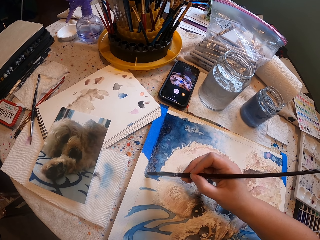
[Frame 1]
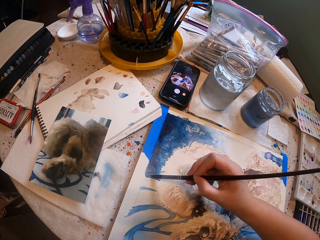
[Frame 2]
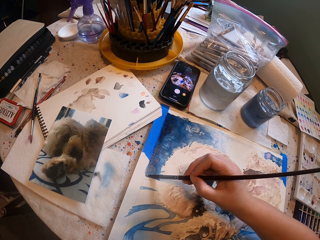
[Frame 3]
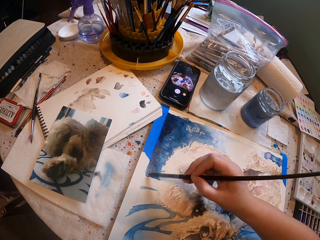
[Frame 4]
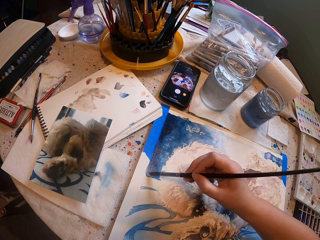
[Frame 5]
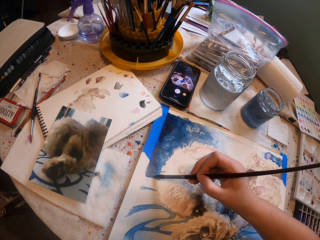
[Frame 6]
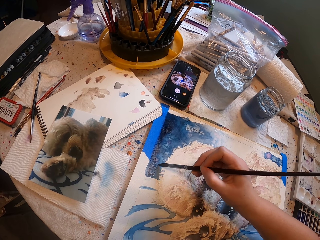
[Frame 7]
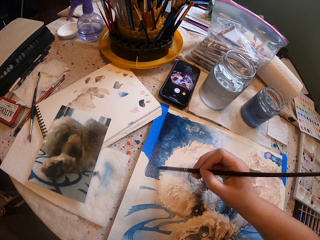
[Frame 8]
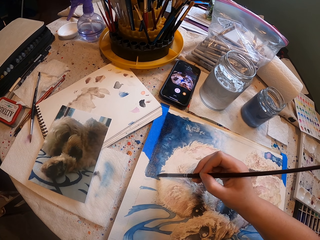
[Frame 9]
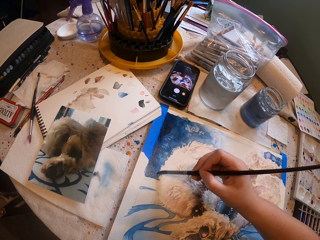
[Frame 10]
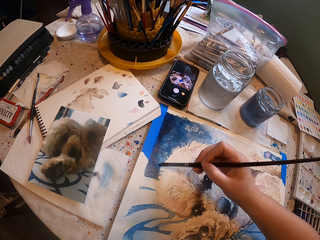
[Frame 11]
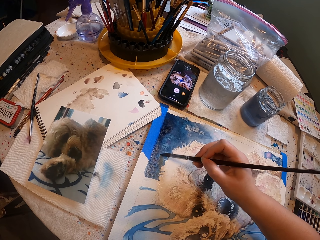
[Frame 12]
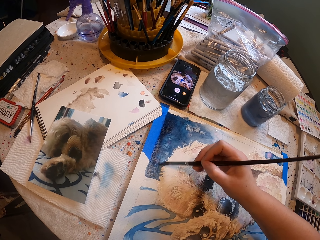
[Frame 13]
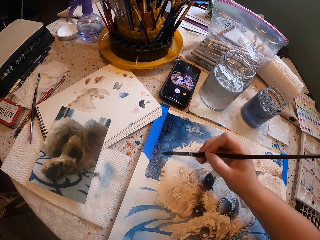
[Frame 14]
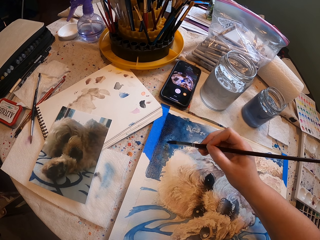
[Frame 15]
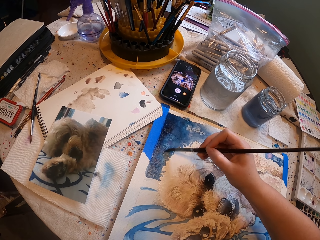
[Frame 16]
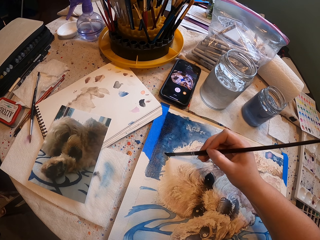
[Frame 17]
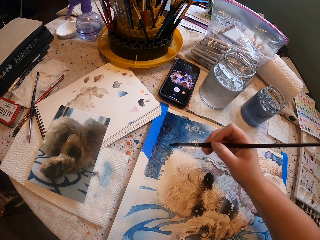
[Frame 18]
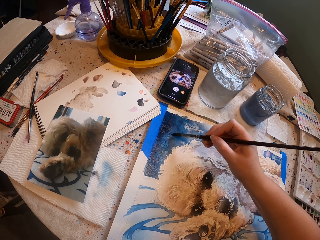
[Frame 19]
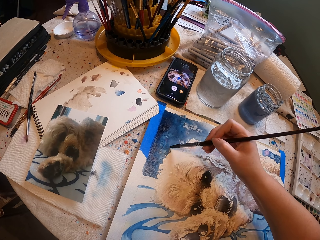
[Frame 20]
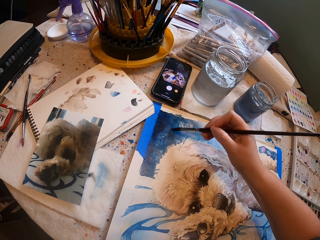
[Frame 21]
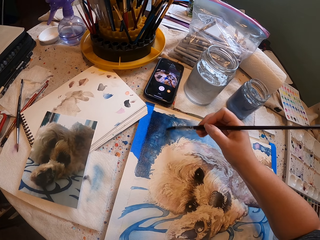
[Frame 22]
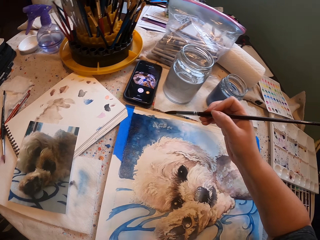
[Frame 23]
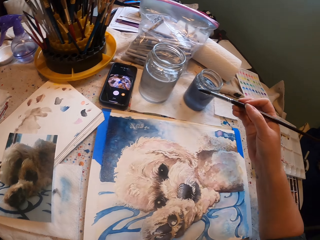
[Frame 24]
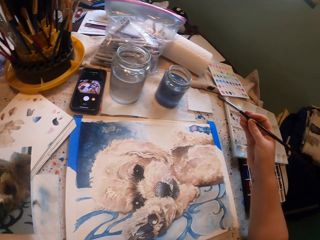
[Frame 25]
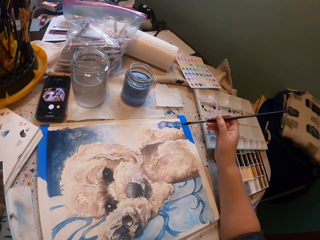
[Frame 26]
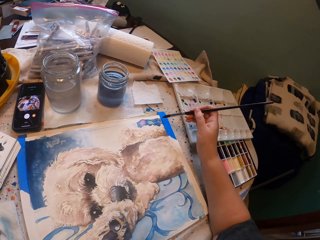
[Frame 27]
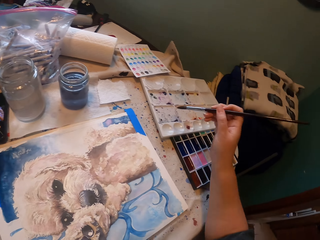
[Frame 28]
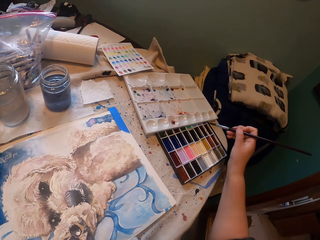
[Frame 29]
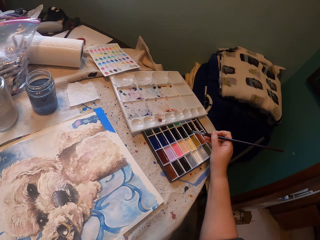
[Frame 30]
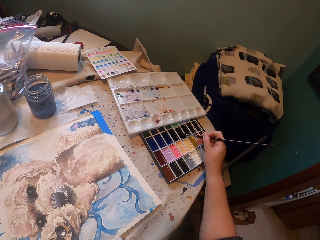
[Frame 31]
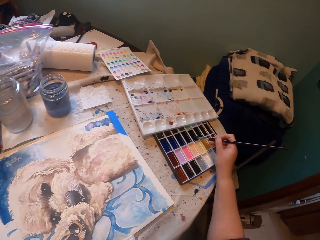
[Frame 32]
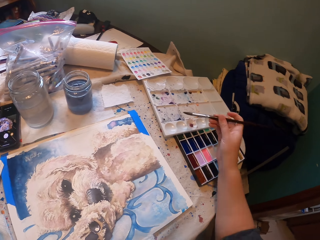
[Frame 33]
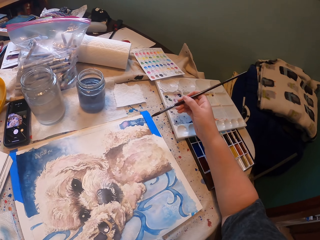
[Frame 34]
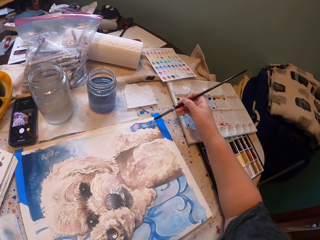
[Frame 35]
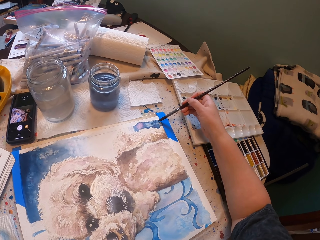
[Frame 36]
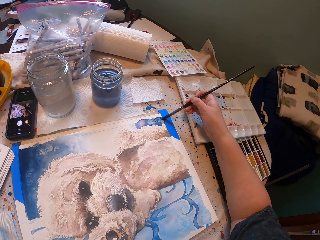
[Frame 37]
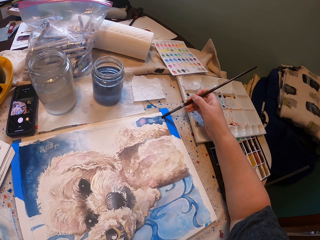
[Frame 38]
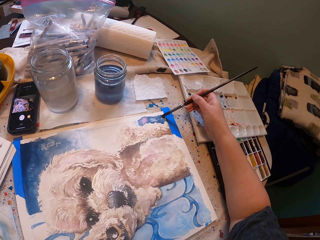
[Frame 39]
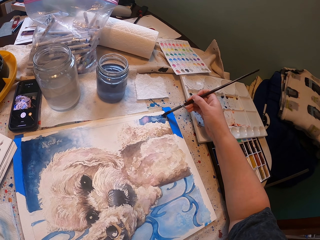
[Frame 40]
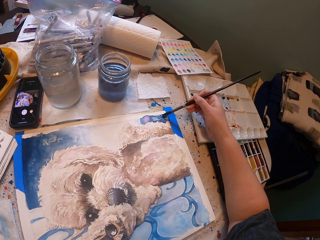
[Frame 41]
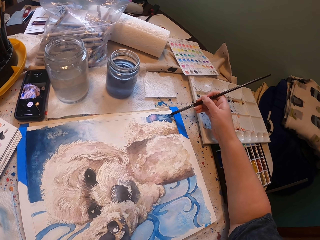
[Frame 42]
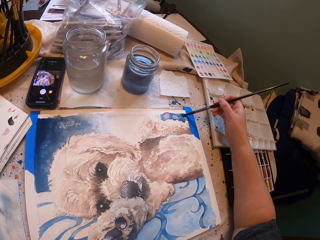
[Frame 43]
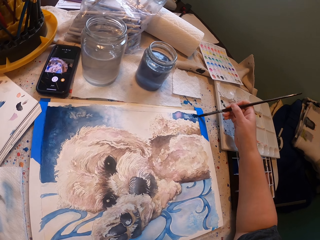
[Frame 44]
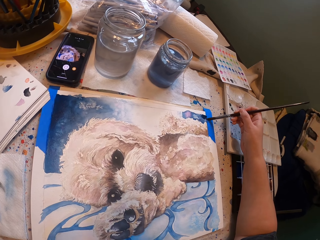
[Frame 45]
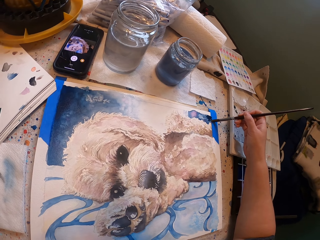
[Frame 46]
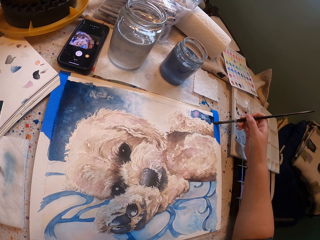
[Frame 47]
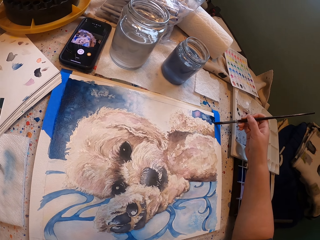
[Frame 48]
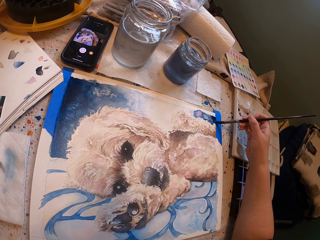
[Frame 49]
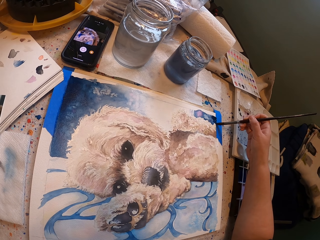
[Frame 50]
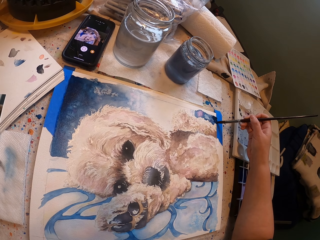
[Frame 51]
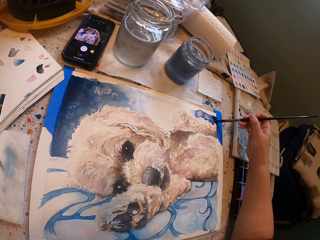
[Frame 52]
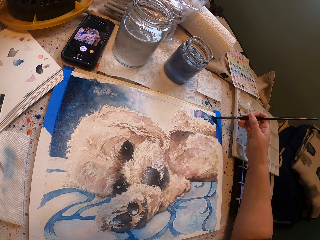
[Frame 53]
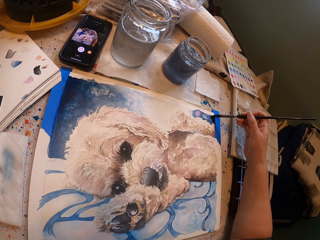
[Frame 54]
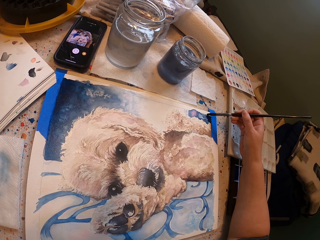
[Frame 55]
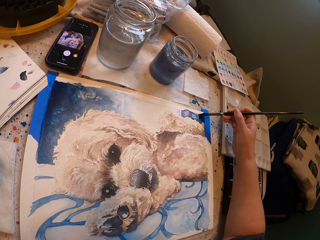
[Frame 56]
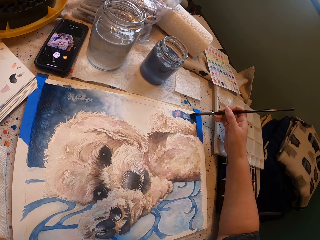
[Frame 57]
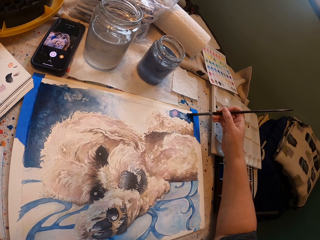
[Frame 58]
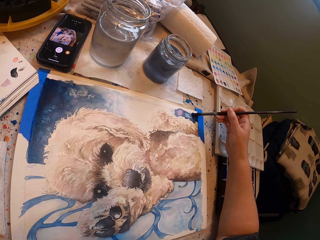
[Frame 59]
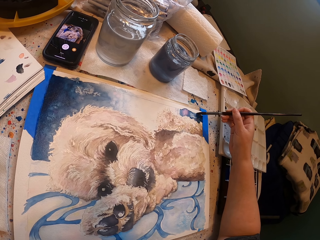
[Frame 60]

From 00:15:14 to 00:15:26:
The camera wearer dips the paint brush in the palette. They paint the picture on the painting board with the paint brush.

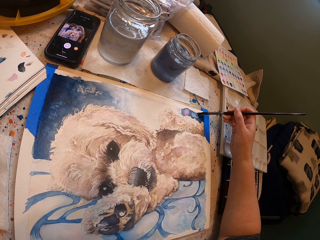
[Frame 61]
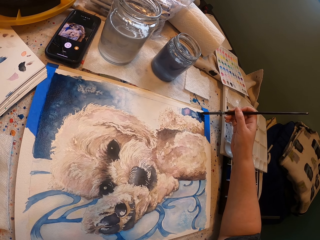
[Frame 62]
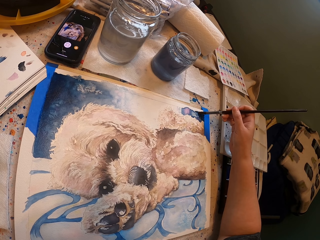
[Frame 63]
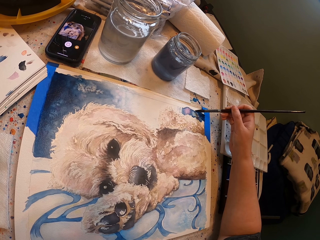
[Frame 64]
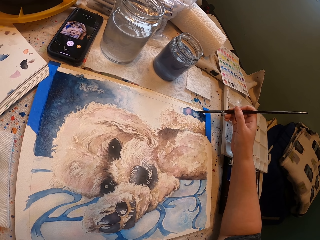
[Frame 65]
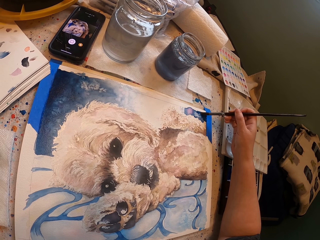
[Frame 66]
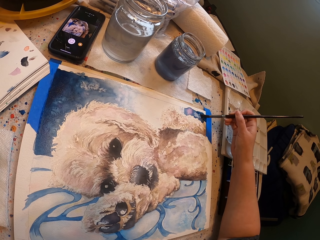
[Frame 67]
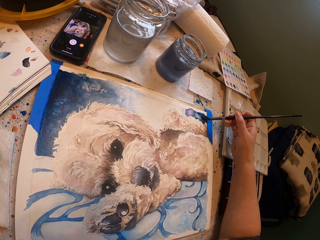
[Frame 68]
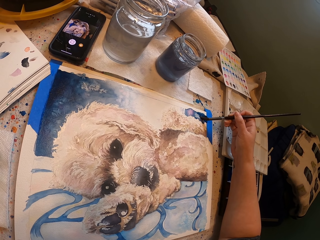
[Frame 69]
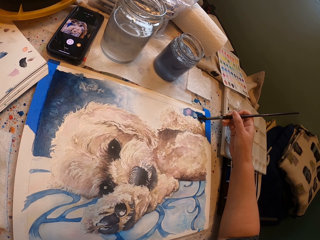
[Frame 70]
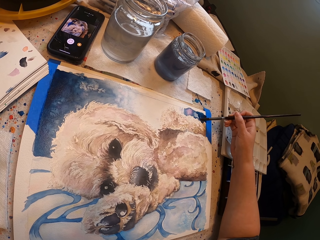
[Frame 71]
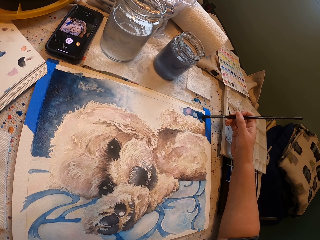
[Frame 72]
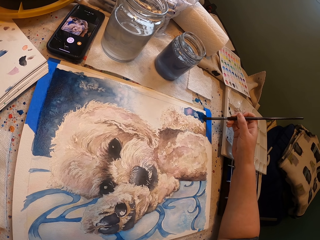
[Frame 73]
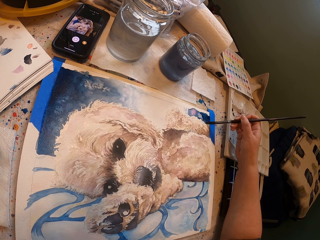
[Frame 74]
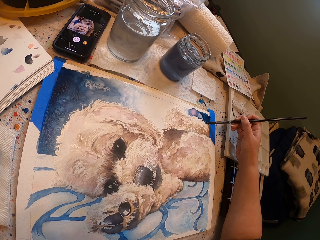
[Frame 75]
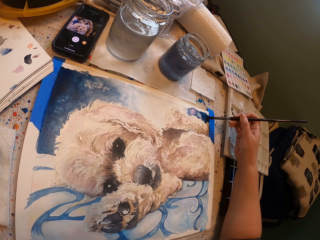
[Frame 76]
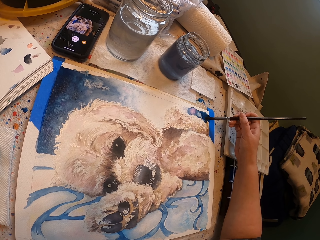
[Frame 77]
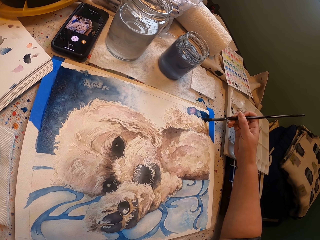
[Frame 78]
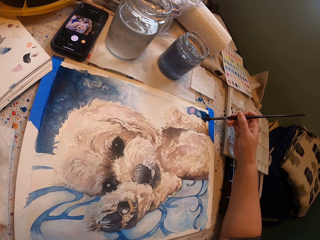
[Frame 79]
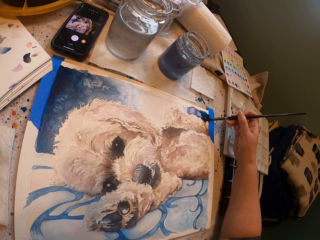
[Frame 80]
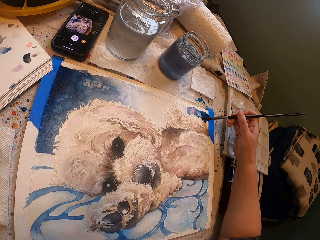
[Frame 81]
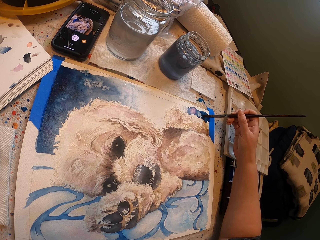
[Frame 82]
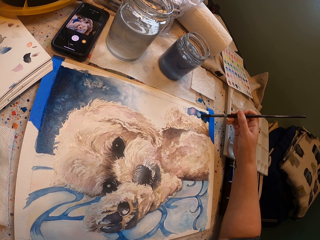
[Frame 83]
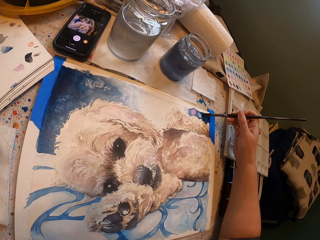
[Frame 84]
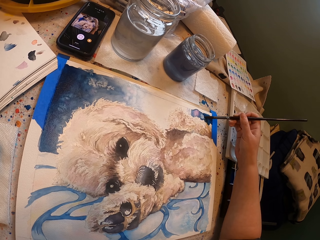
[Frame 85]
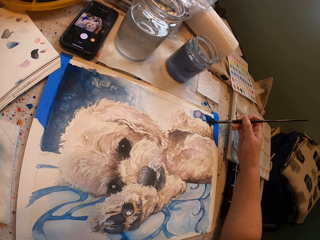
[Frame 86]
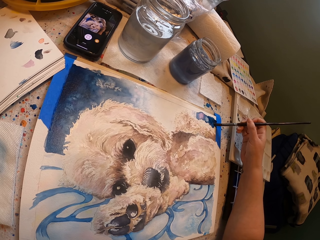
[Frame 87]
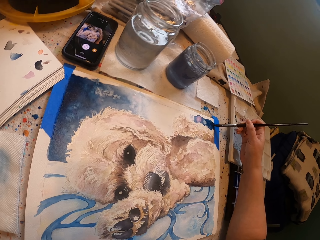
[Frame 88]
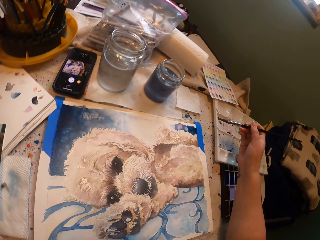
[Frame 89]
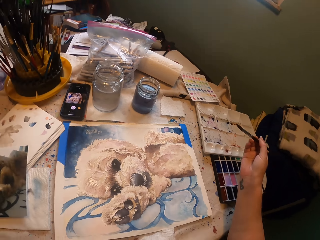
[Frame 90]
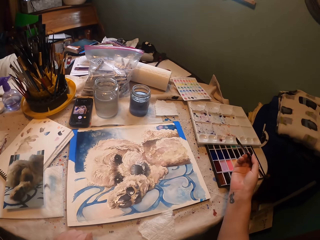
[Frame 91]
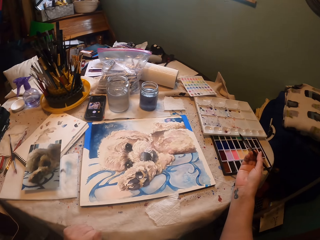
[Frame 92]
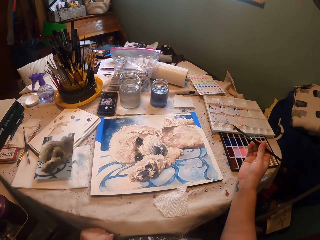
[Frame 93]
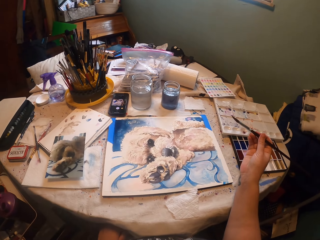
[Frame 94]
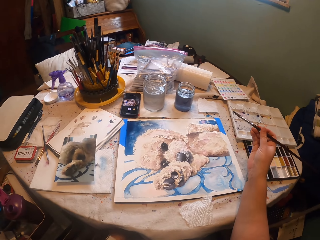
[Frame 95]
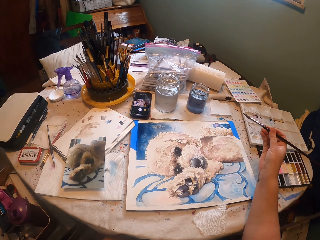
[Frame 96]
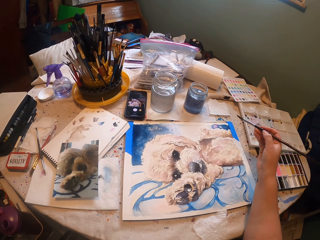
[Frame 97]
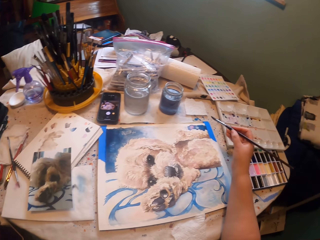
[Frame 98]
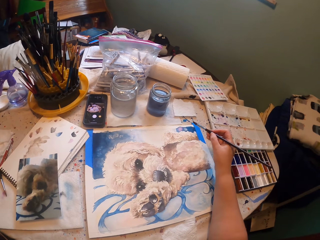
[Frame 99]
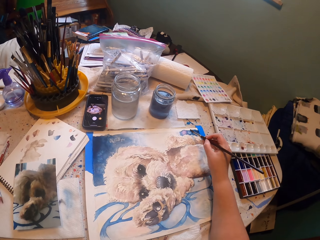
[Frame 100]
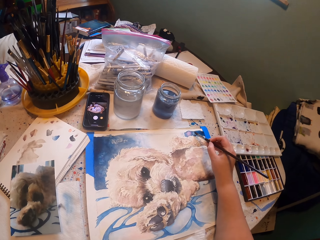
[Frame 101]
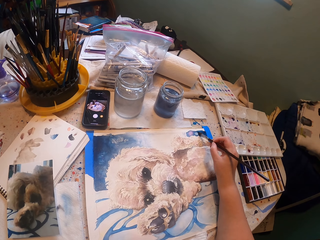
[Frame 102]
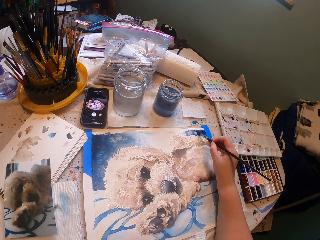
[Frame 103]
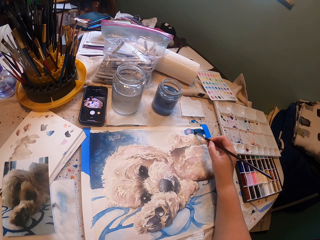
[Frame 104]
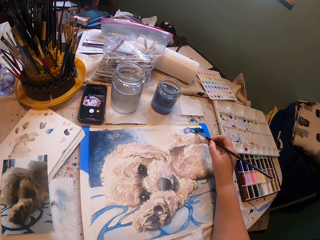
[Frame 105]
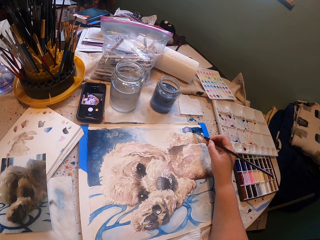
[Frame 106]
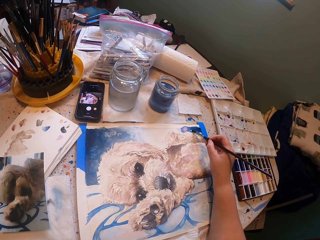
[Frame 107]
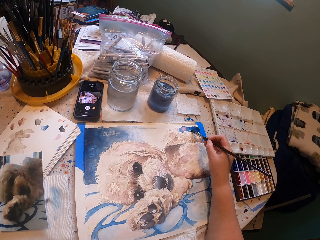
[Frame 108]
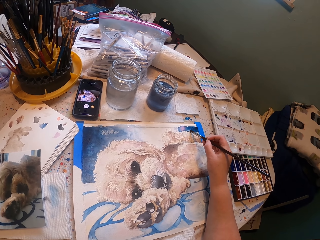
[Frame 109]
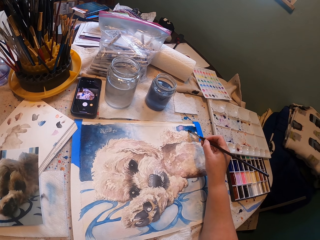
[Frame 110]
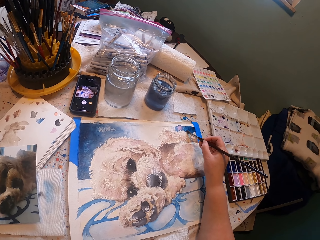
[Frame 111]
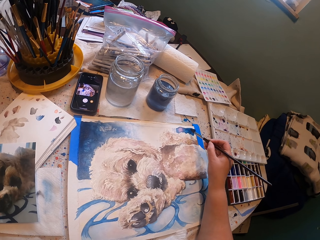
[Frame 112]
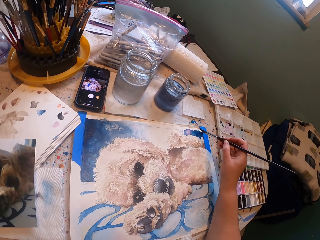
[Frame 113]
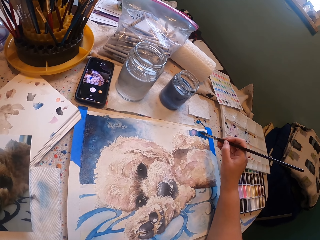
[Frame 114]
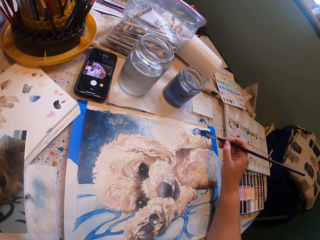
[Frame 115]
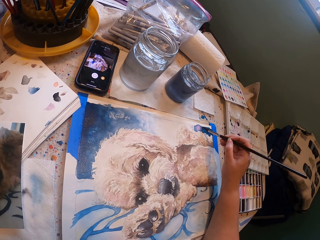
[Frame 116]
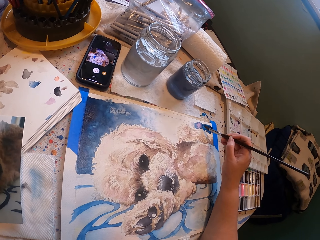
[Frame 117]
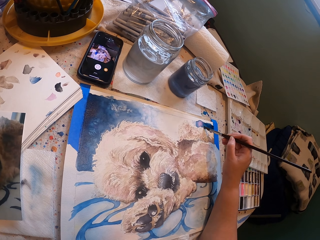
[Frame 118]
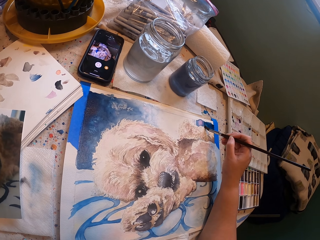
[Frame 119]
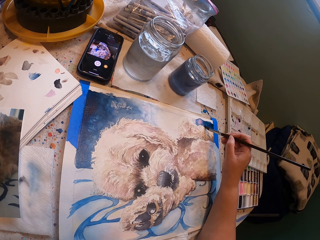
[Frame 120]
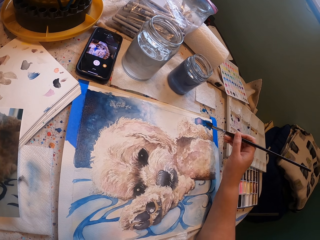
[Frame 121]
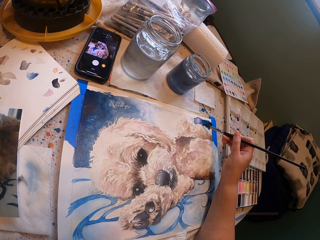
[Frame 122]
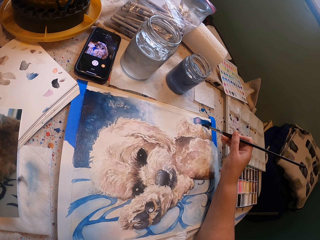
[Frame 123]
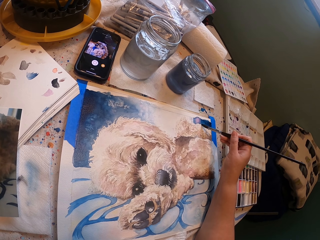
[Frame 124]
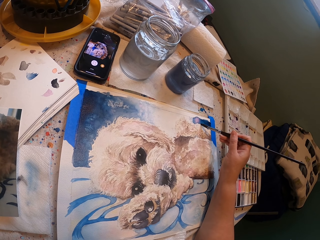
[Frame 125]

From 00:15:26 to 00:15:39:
The camera wearer stares at the picture on the drawing board. They paint the picture on the painting board with the paint brush. They paint the painting with the paint brush again.
